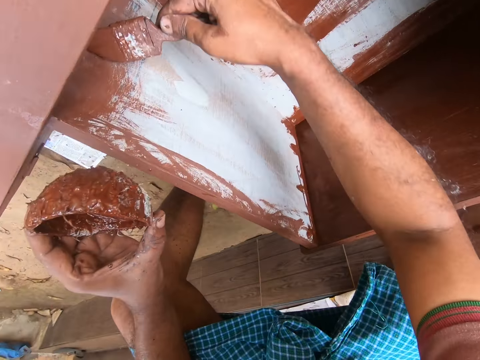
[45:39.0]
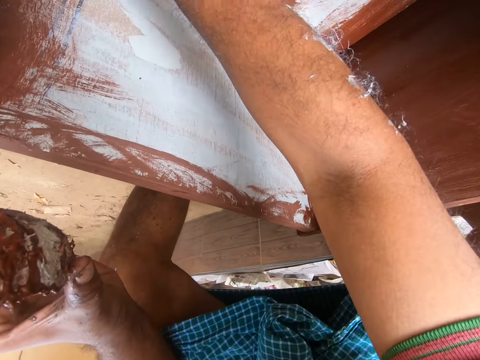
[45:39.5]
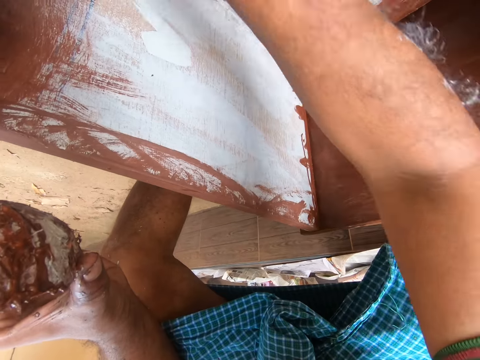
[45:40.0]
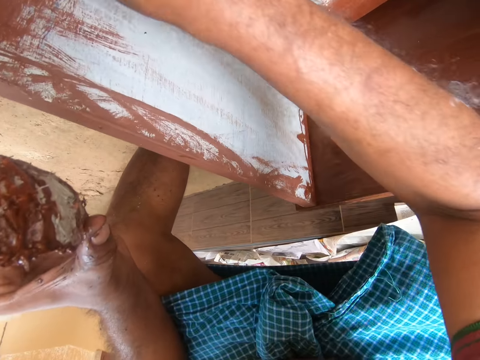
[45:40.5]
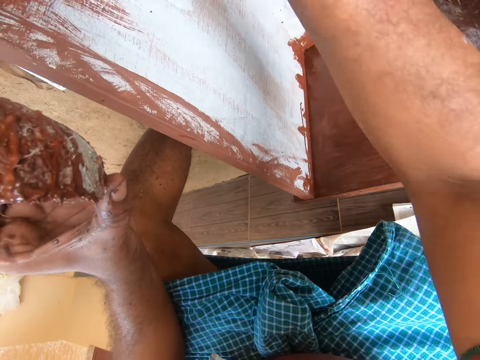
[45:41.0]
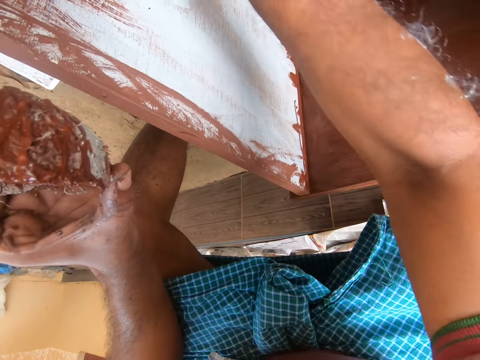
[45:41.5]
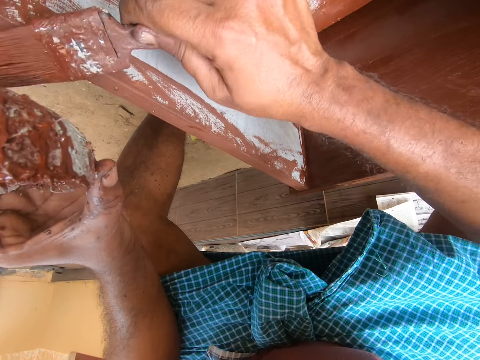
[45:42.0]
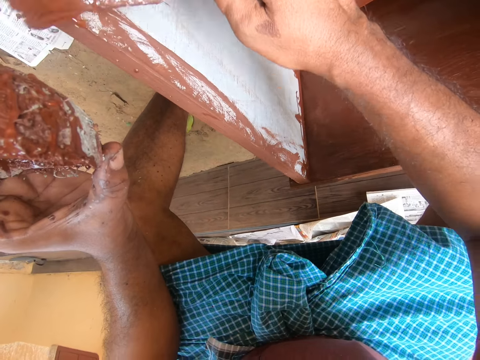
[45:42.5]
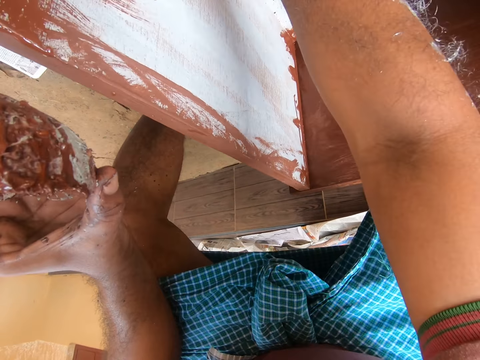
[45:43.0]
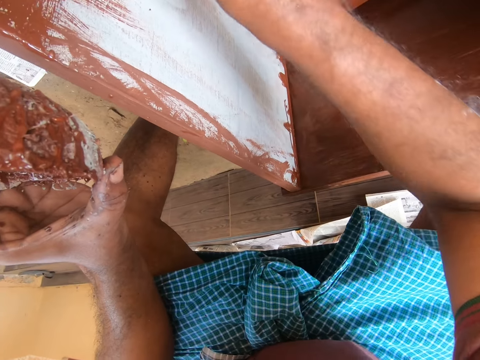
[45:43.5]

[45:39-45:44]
The camera wearer paints the inner part of the drawer with a paint brush.

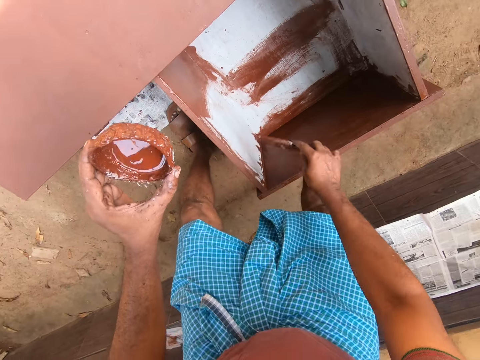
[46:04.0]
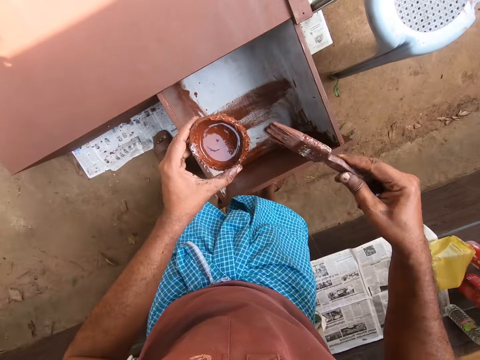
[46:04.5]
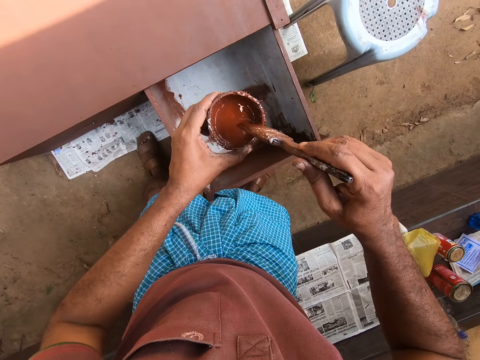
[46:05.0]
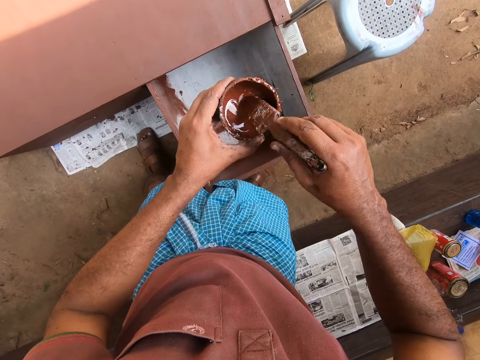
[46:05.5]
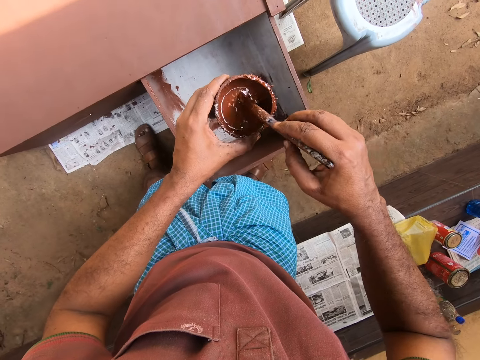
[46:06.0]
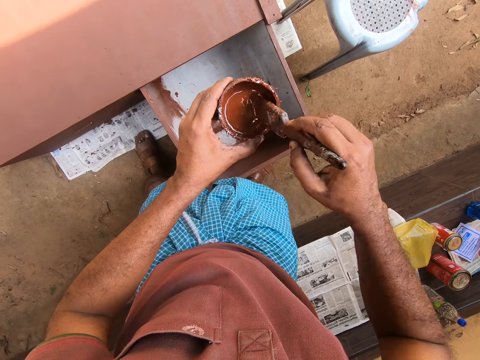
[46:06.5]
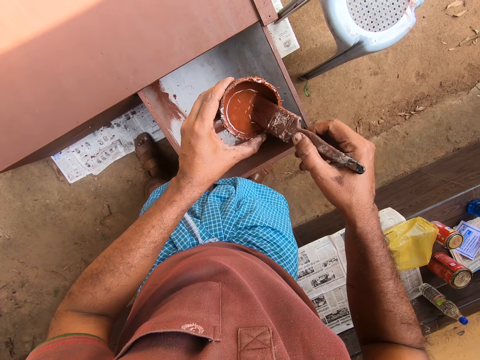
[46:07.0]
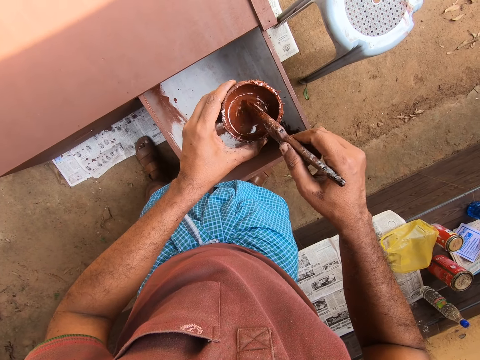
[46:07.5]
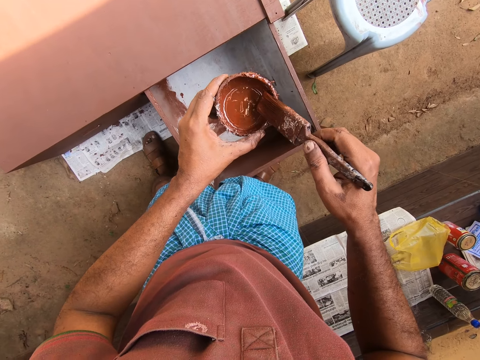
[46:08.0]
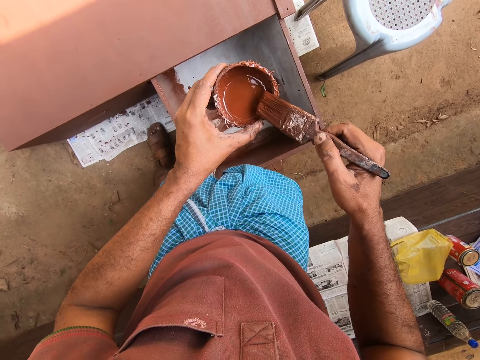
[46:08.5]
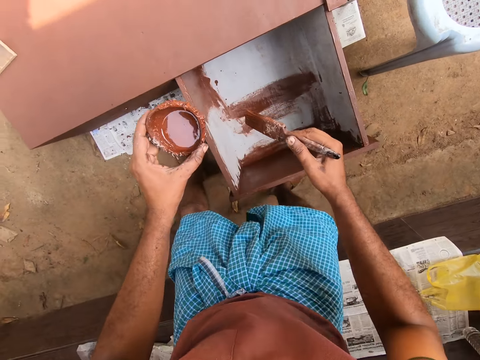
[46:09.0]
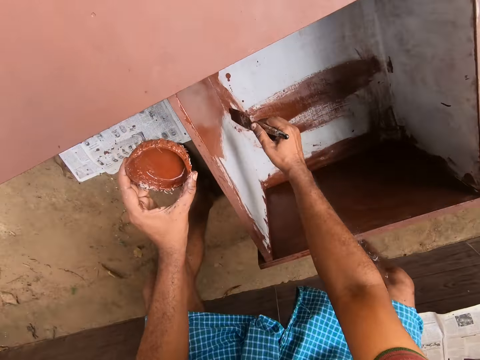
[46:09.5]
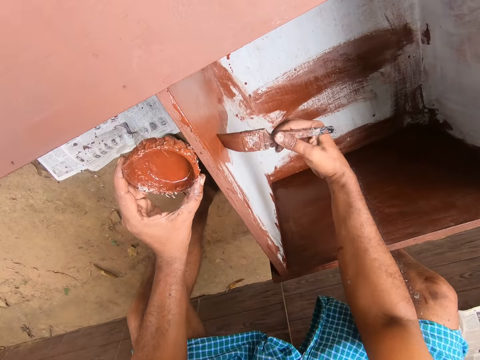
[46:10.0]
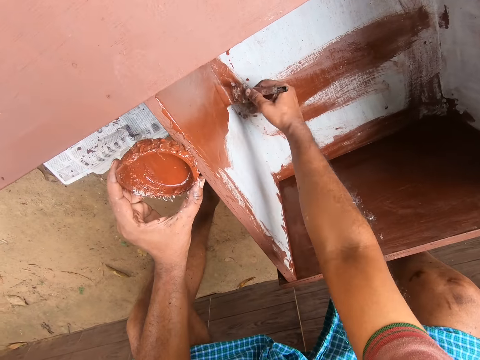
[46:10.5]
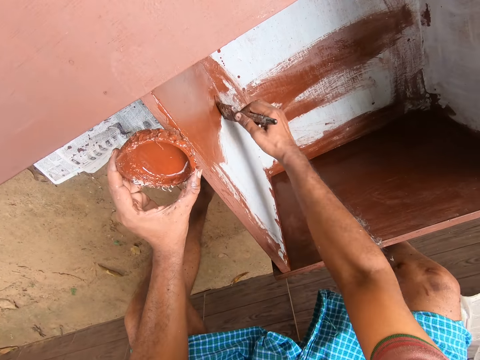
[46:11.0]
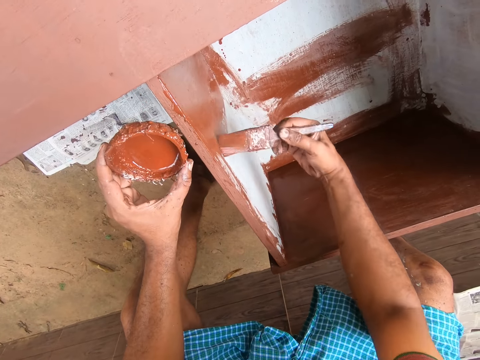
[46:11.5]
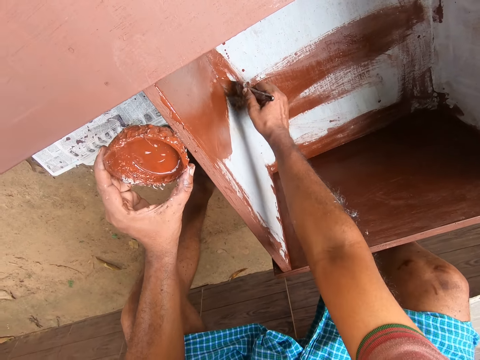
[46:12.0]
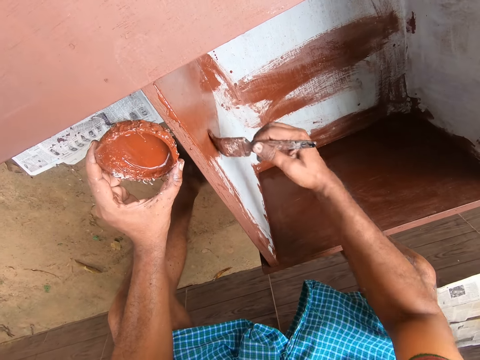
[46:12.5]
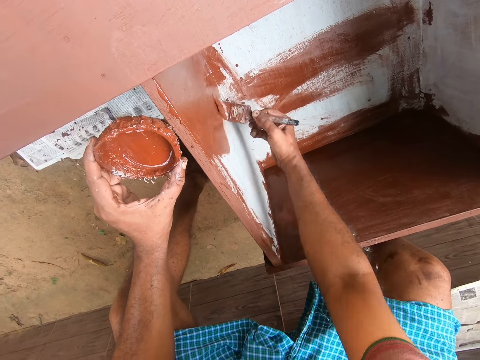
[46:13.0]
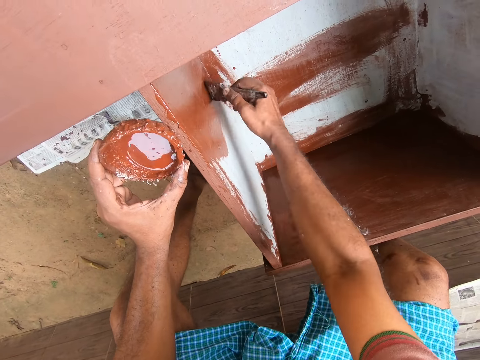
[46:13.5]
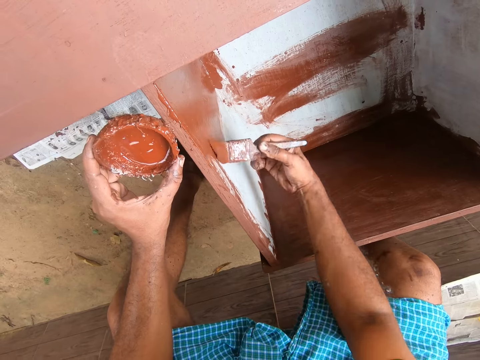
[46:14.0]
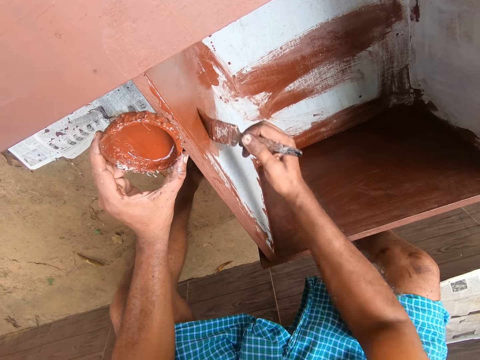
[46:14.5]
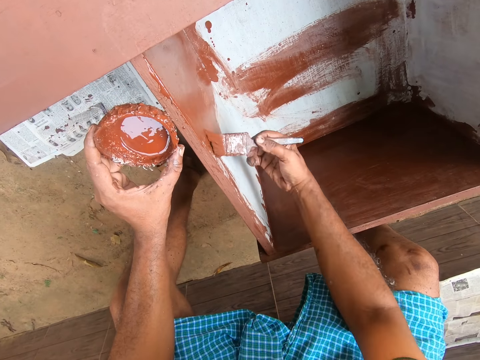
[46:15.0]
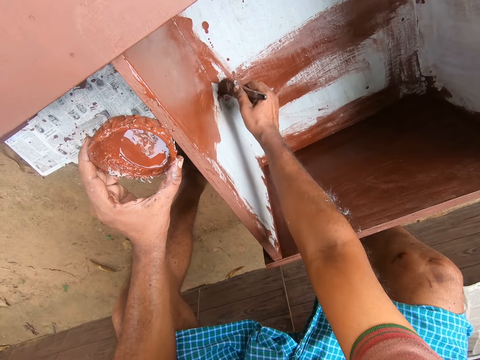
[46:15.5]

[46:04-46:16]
The camera wearer takes paint from the cup of paint with the brush in his hand. He paints the inner part of the drawer with the brush.

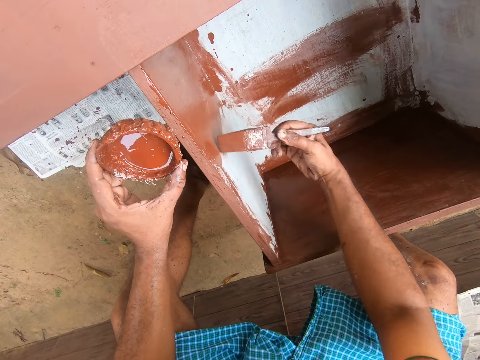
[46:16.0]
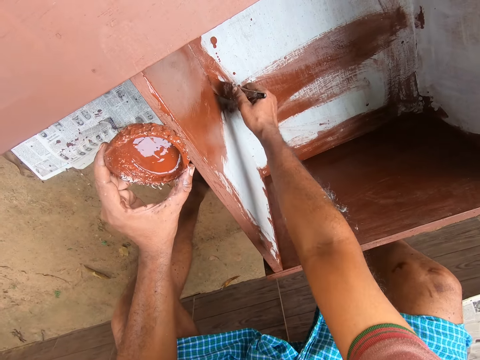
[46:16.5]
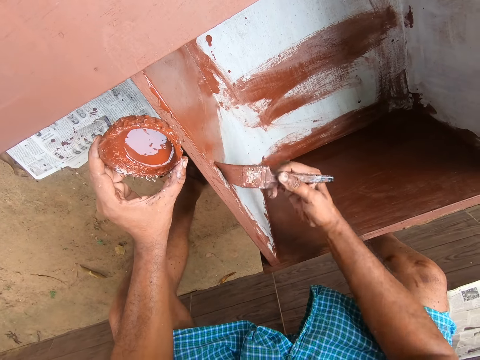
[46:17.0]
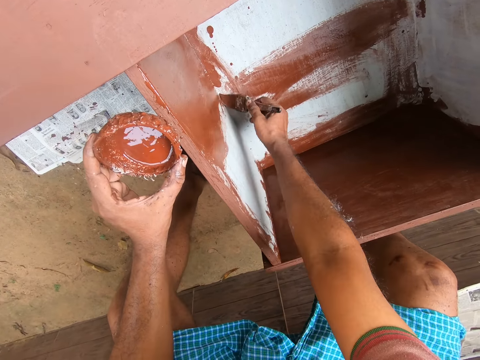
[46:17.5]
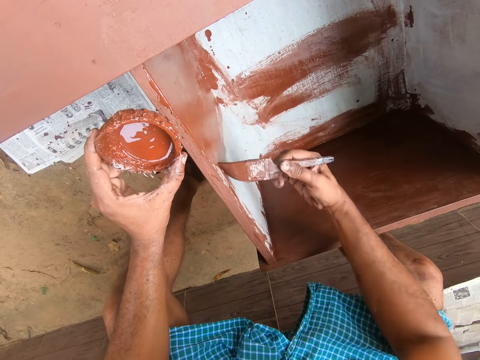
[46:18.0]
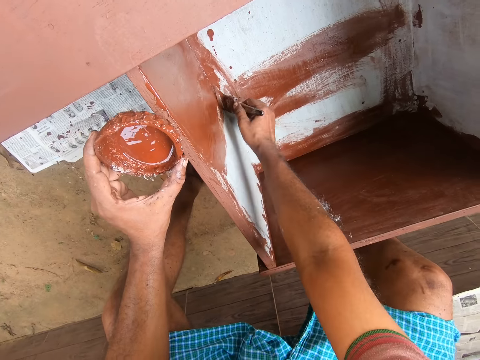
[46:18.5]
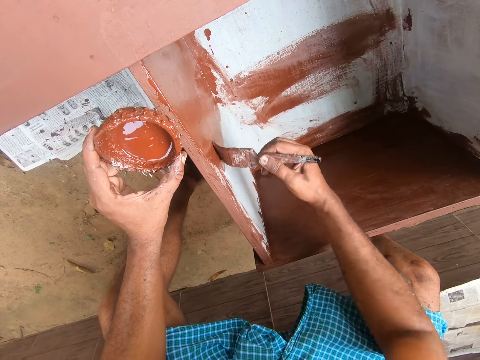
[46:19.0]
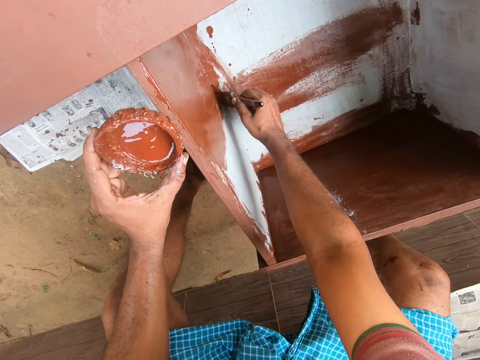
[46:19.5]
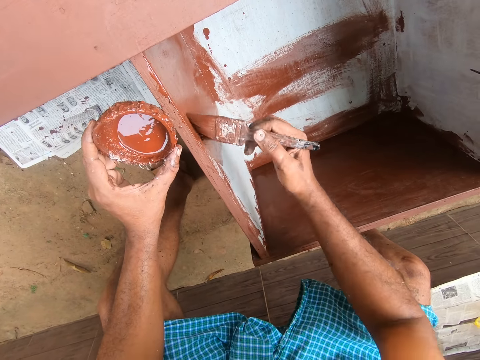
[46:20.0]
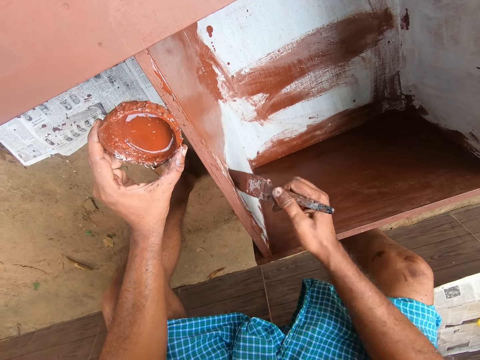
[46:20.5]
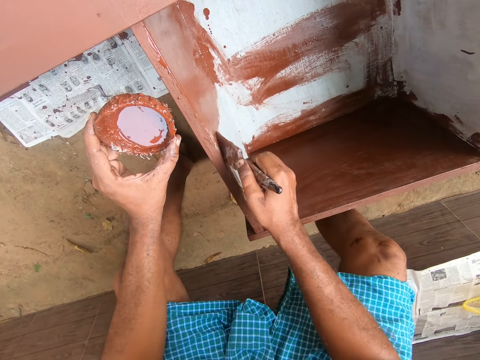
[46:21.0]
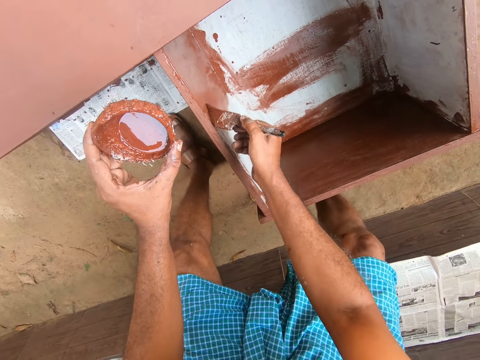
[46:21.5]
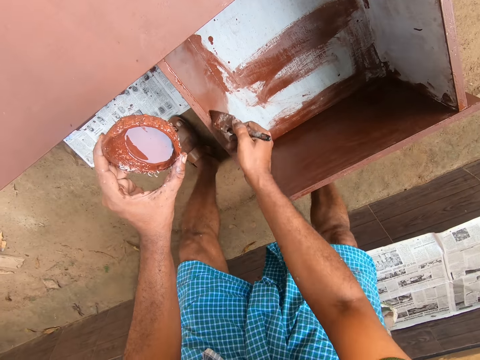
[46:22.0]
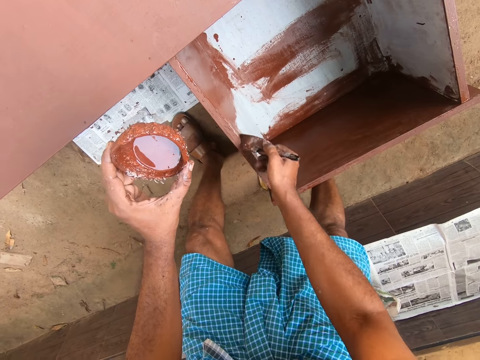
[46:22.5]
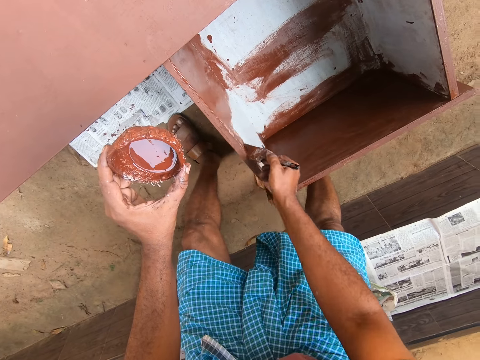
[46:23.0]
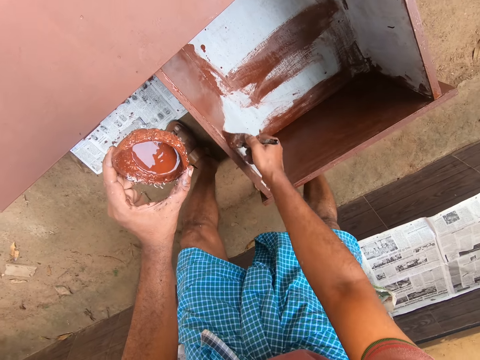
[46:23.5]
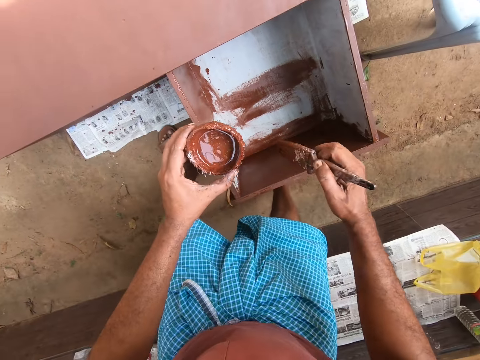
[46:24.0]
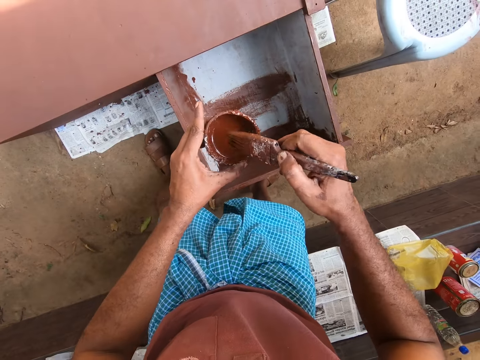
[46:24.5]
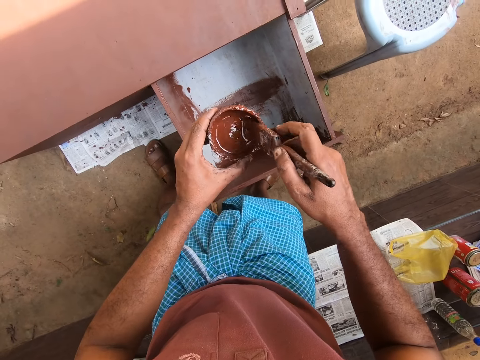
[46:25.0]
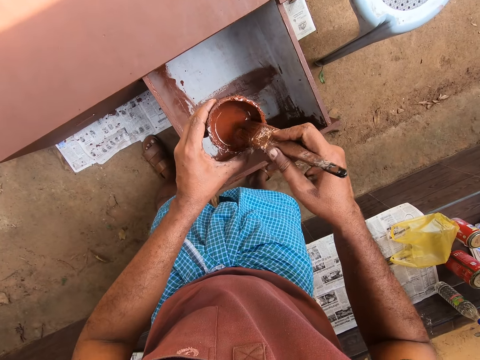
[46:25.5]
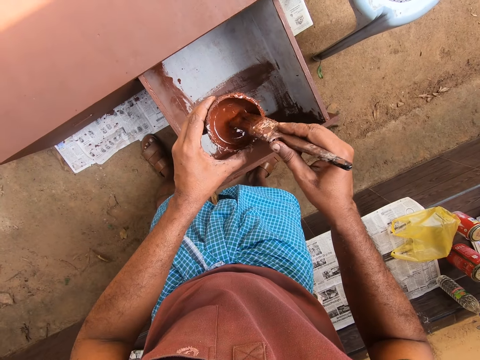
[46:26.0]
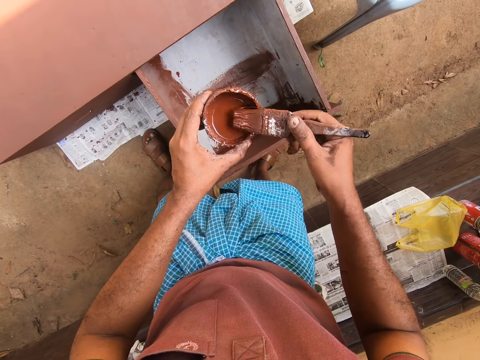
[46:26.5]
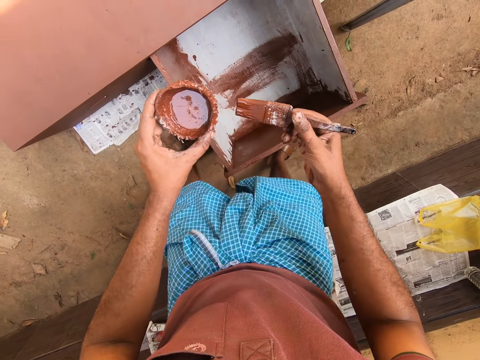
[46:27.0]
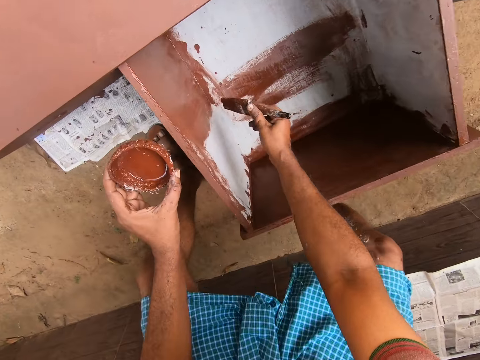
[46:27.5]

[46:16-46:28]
The camera wearer takes paint from the cup of paint with the brush in his hand.
